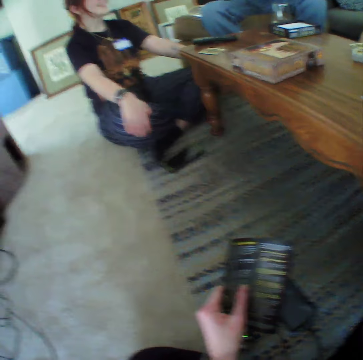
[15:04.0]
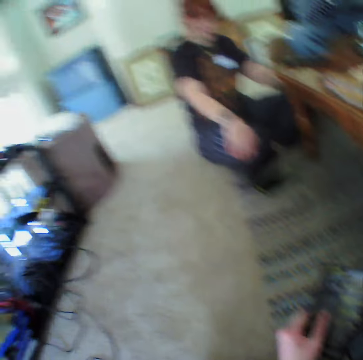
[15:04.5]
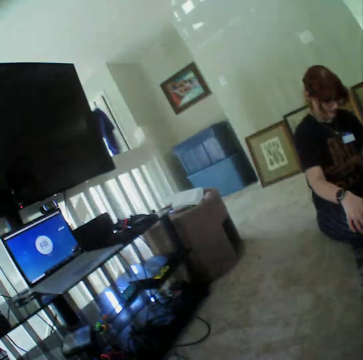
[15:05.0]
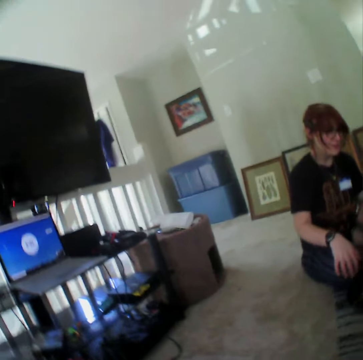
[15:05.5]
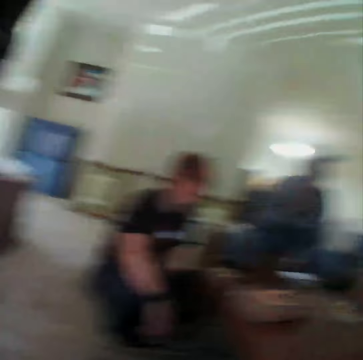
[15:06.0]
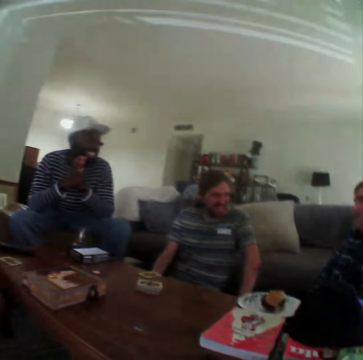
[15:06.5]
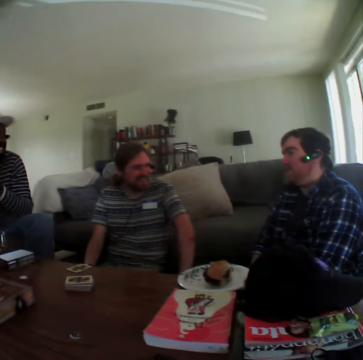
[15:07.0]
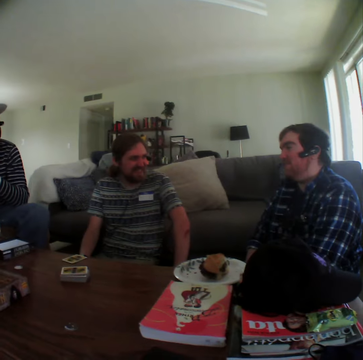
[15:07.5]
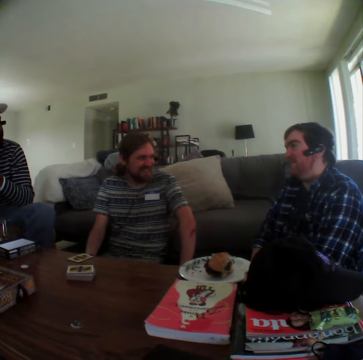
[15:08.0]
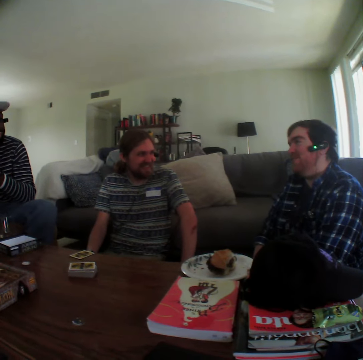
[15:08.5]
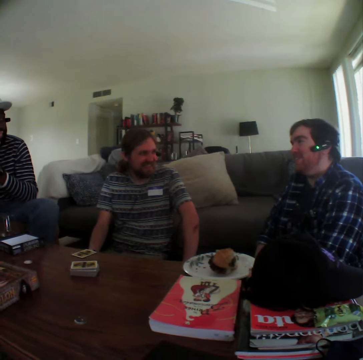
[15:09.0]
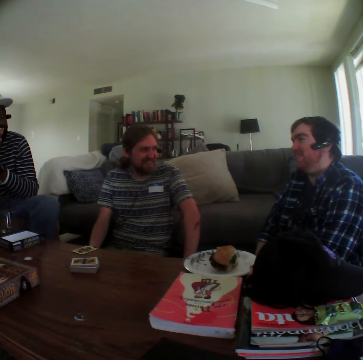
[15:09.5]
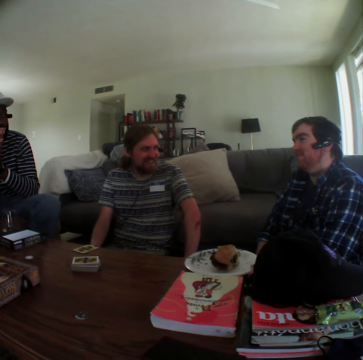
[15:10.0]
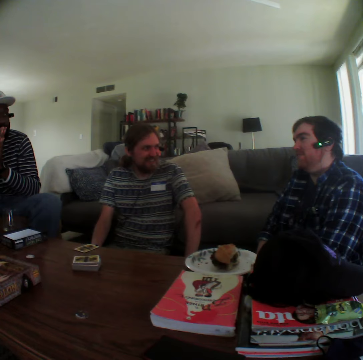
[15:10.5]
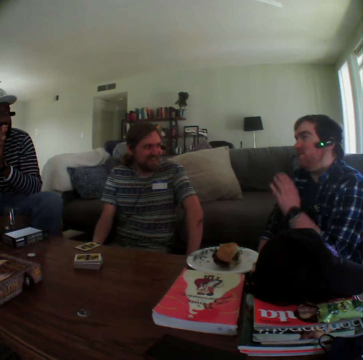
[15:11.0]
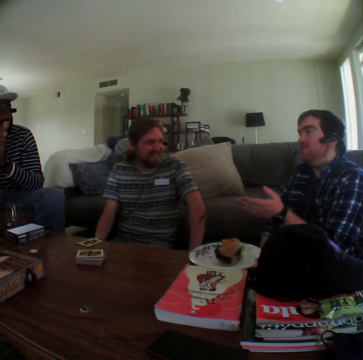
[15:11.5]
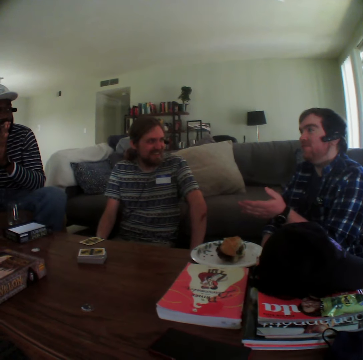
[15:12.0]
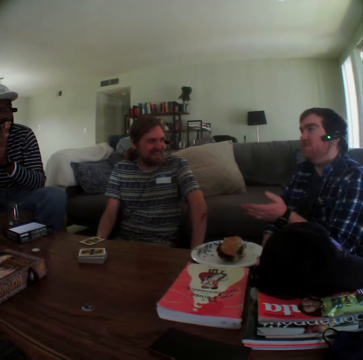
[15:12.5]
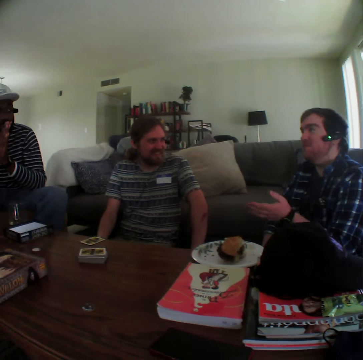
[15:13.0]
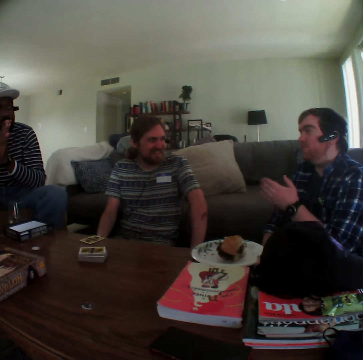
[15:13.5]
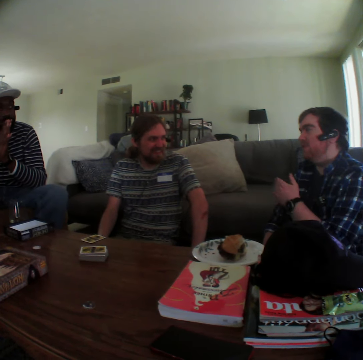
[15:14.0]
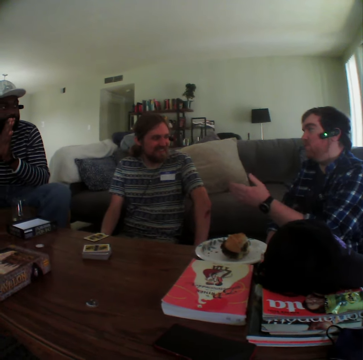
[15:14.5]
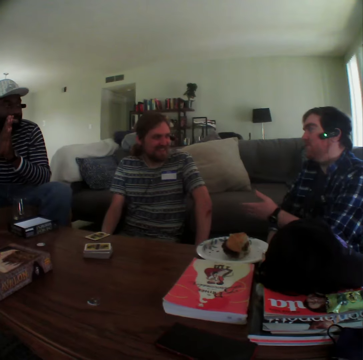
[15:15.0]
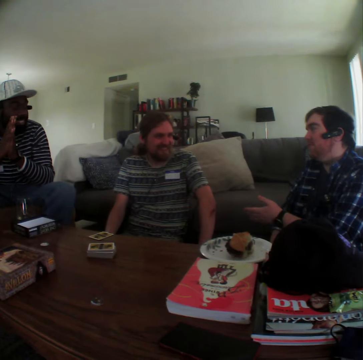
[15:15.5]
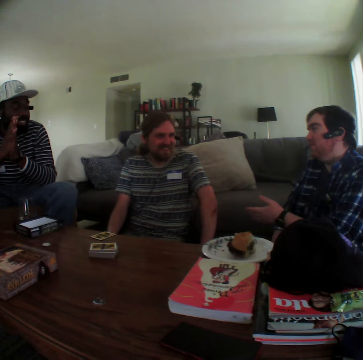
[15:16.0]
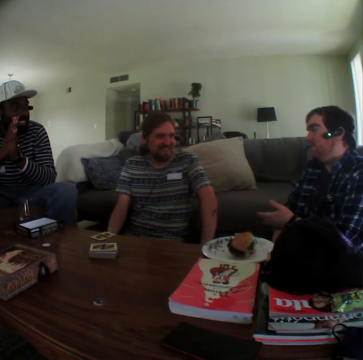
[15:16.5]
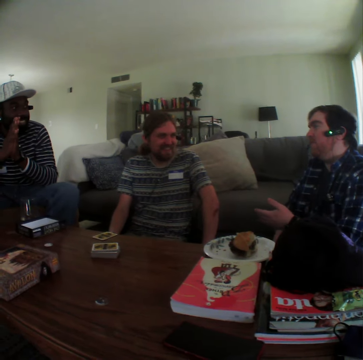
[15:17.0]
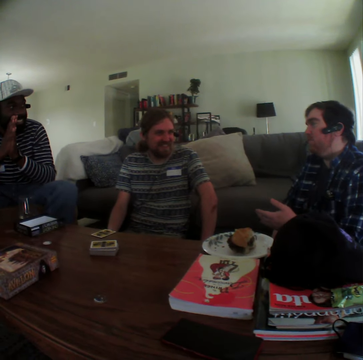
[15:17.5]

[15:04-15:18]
The camera wearer looks around the house. A man talks. The man gestures with his hand.

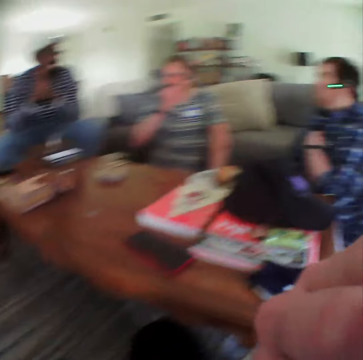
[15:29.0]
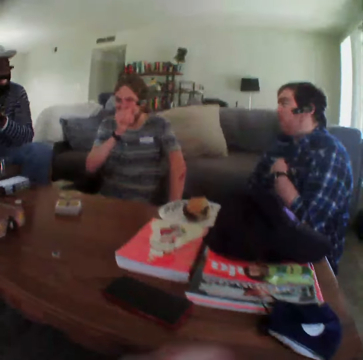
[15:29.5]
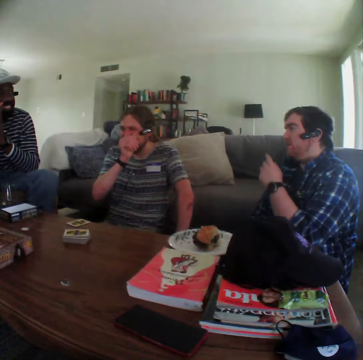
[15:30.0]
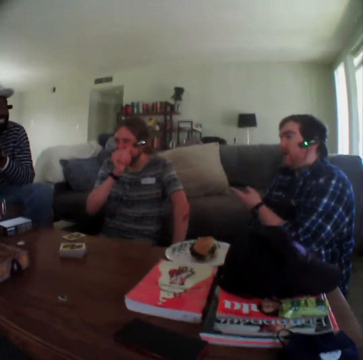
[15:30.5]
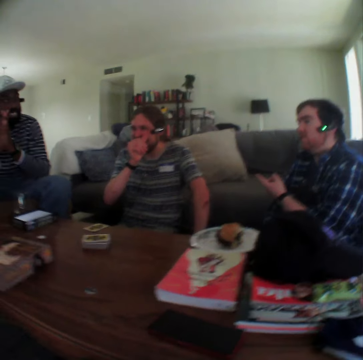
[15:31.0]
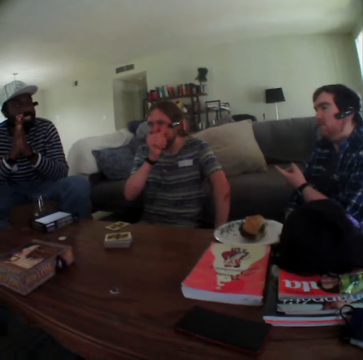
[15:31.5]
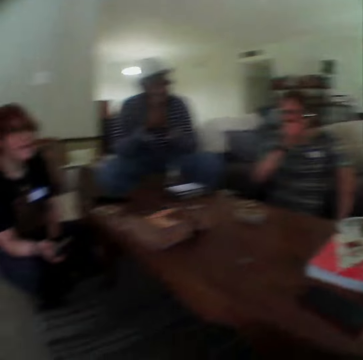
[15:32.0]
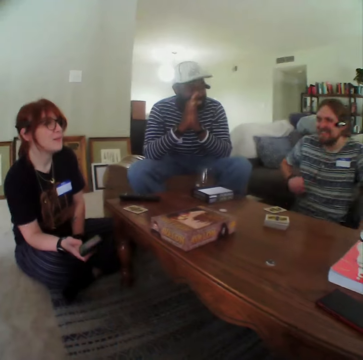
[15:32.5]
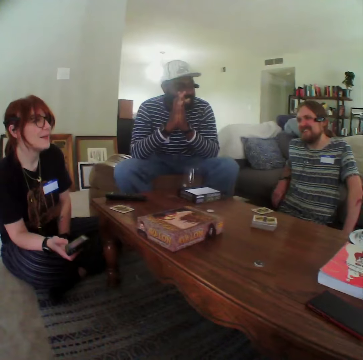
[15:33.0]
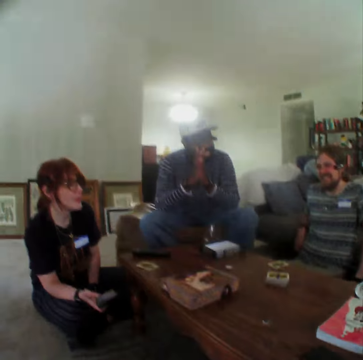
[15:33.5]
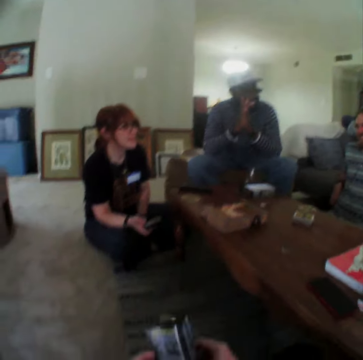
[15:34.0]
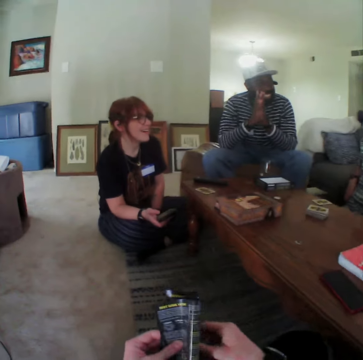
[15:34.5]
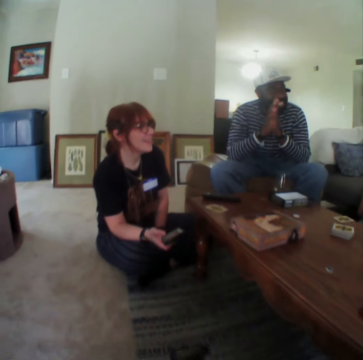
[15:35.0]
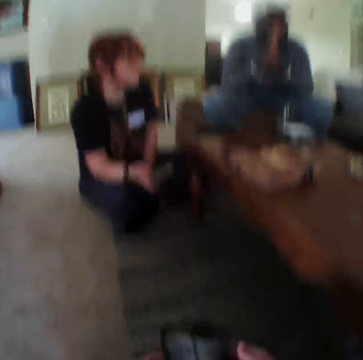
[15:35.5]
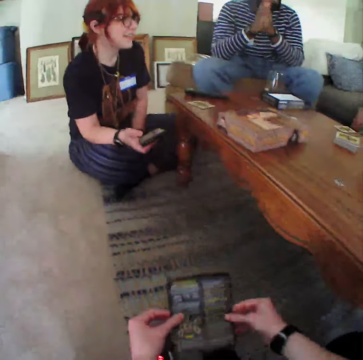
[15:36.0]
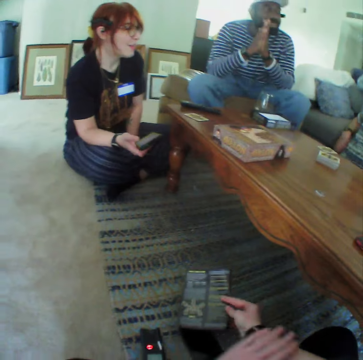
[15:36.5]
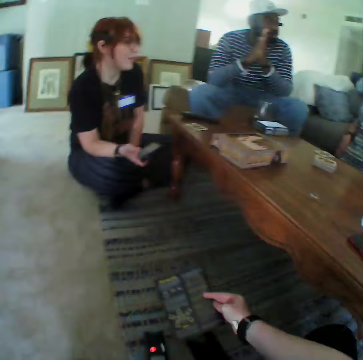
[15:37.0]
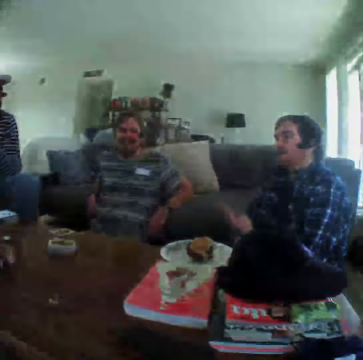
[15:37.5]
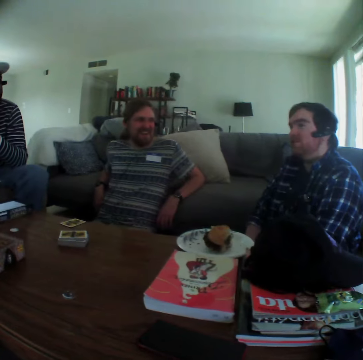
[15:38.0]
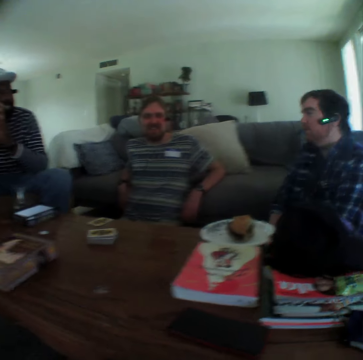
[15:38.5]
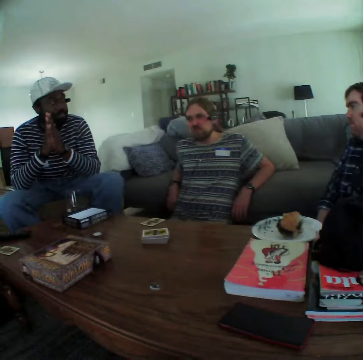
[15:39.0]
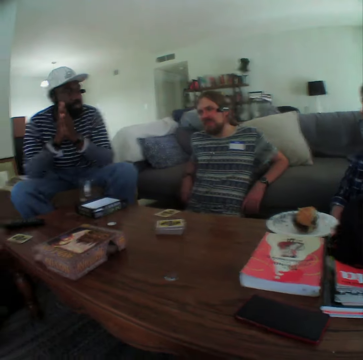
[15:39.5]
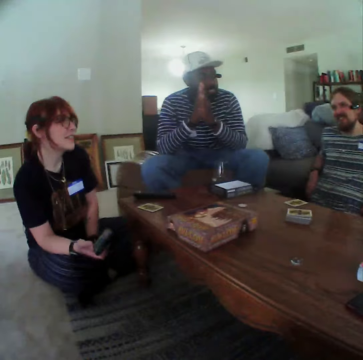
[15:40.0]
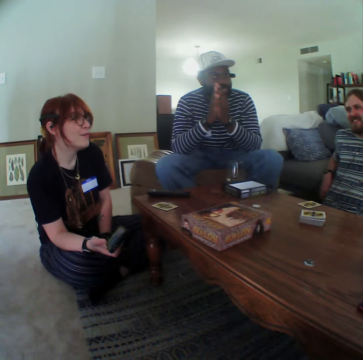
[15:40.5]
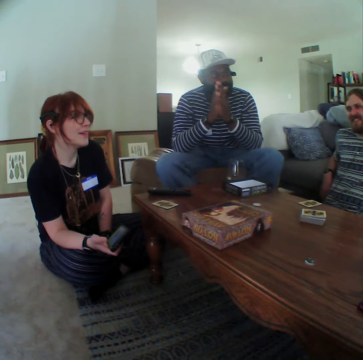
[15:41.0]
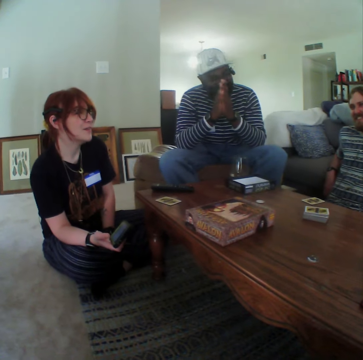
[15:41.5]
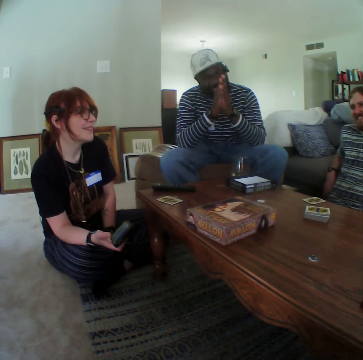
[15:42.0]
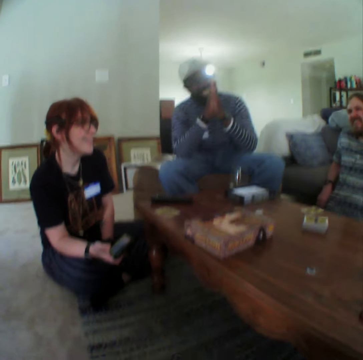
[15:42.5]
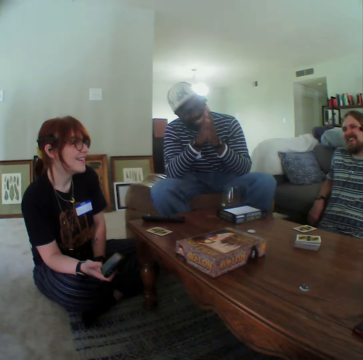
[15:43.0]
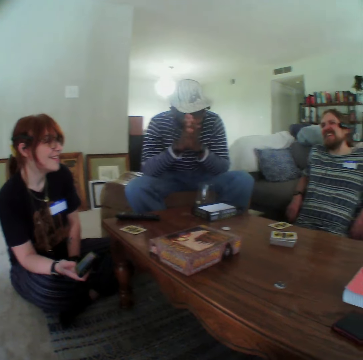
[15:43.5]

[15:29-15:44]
The camera wearer puts his hand up. A man touches his face. The camera wearer puts his hand down. Another man gestures with his hand and points using his hand. The first man puts his hand on the sofa set. The camera wearer scratches his arm. He pulls up the top. The other man puts his hand down. A woman talks.

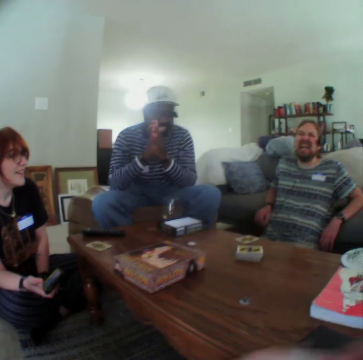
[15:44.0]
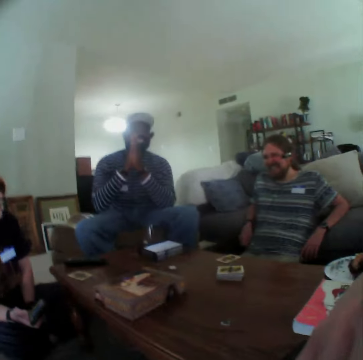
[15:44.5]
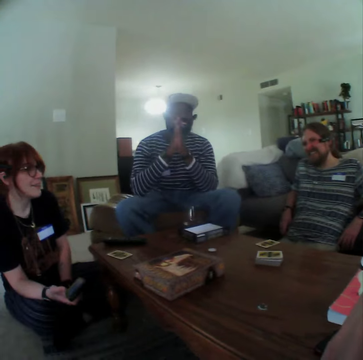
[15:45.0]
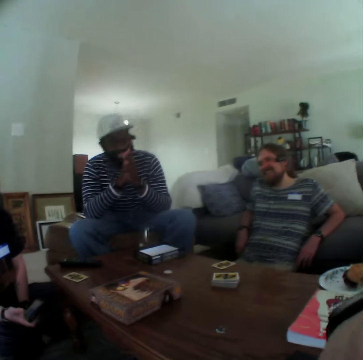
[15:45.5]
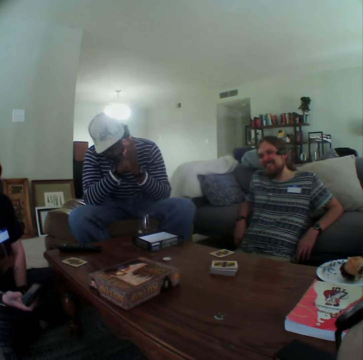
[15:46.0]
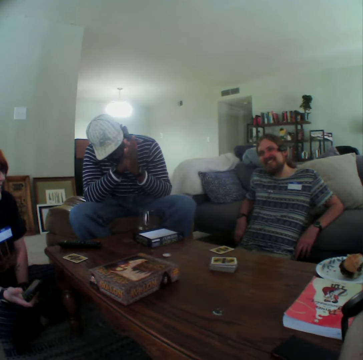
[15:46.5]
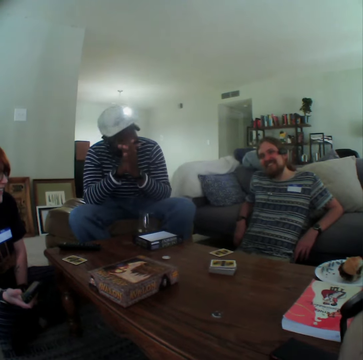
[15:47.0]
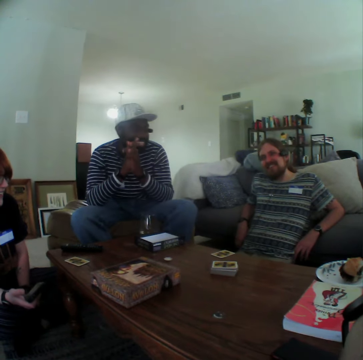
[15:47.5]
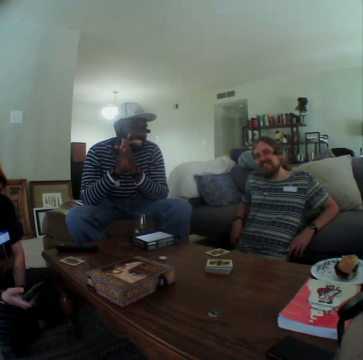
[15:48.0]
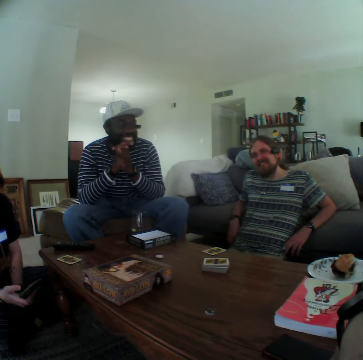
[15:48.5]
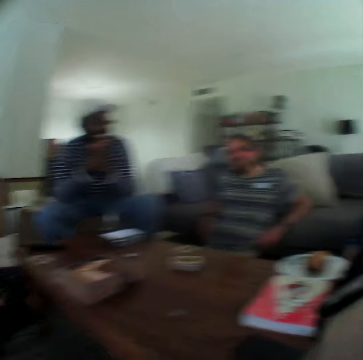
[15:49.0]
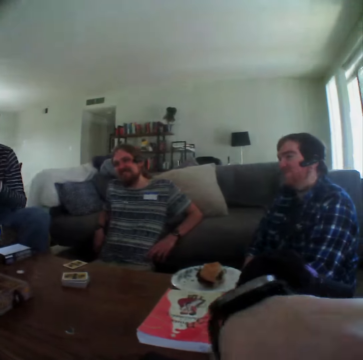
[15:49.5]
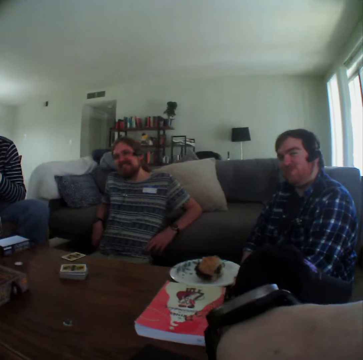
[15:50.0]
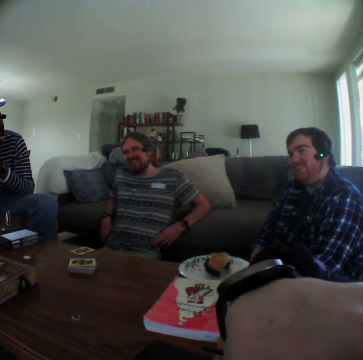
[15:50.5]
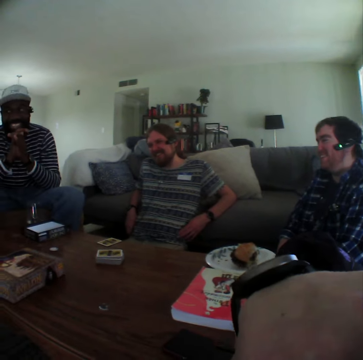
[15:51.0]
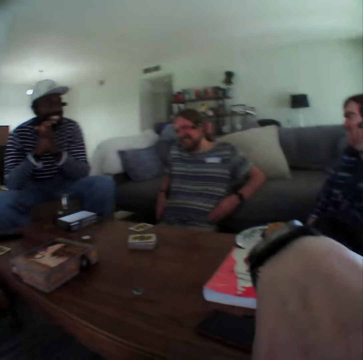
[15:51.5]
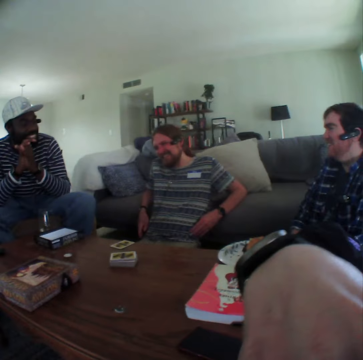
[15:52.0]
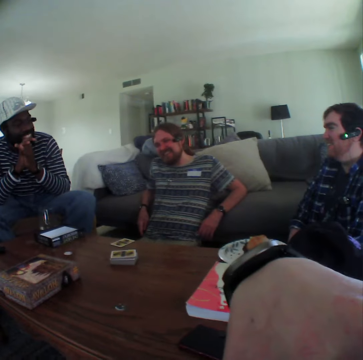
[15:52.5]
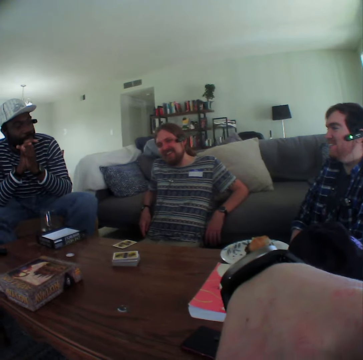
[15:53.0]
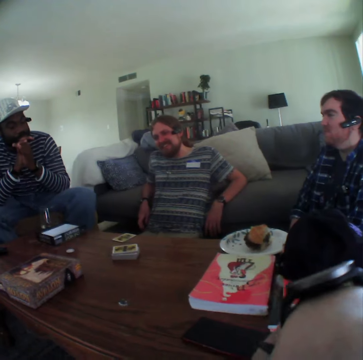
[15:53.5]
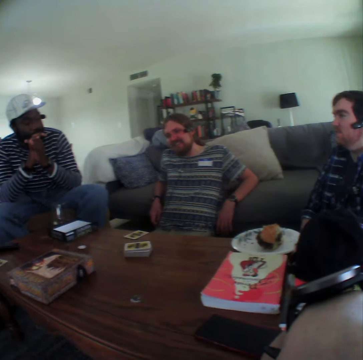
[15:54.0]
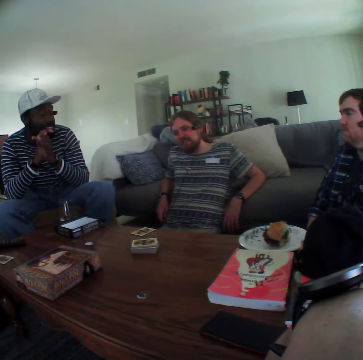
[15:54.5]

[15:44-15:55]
The camera wearer puts his hand up.
